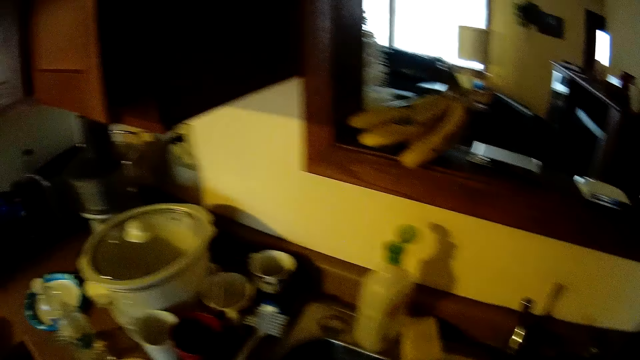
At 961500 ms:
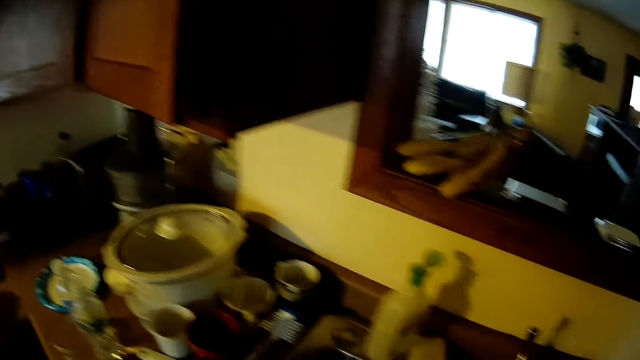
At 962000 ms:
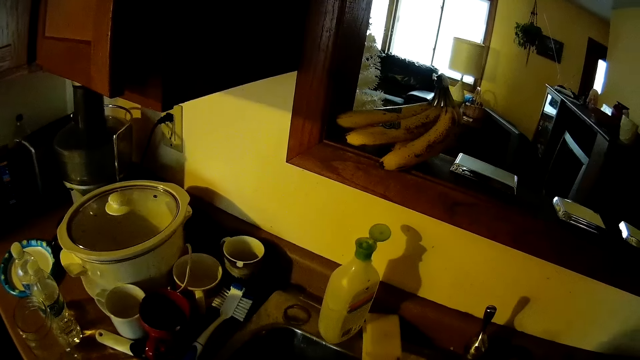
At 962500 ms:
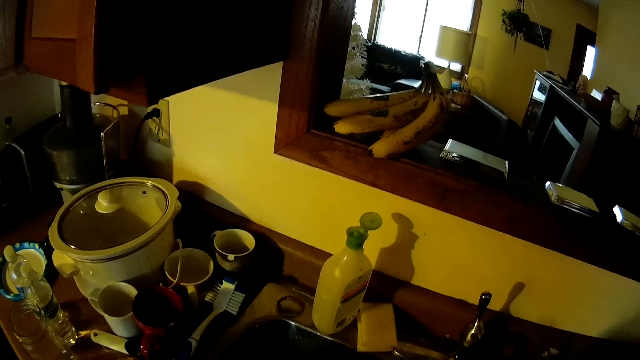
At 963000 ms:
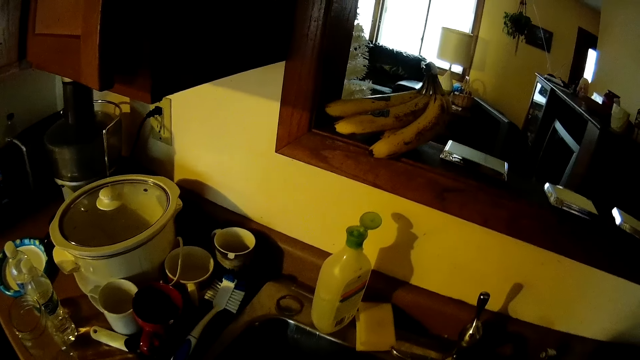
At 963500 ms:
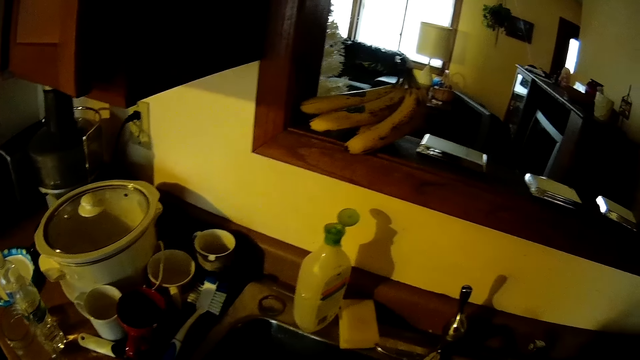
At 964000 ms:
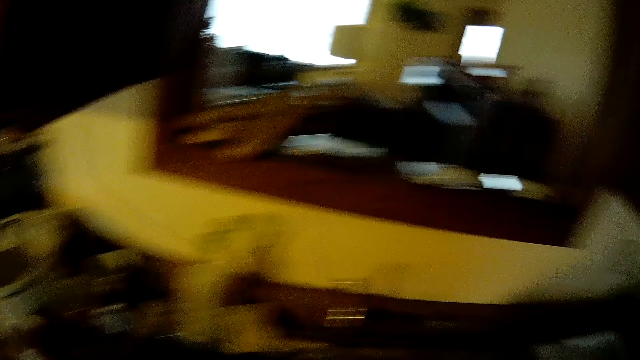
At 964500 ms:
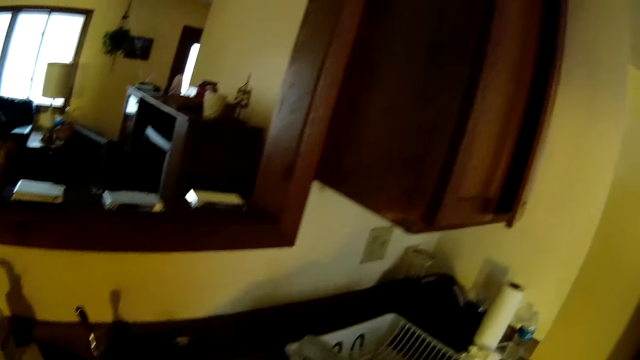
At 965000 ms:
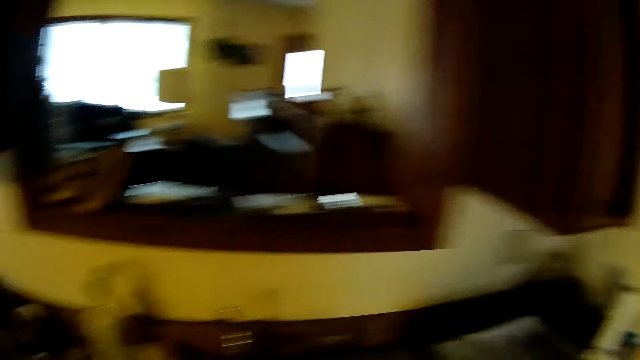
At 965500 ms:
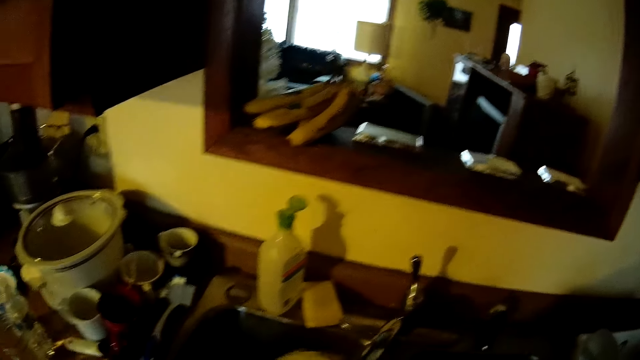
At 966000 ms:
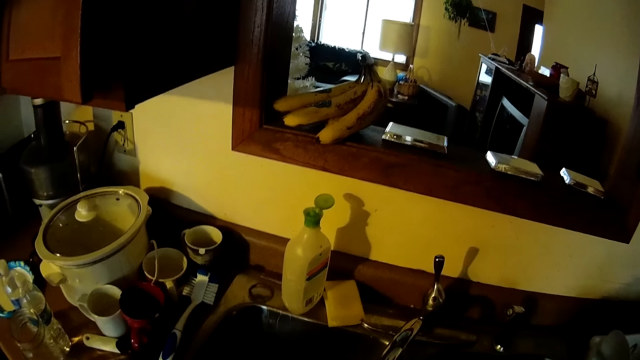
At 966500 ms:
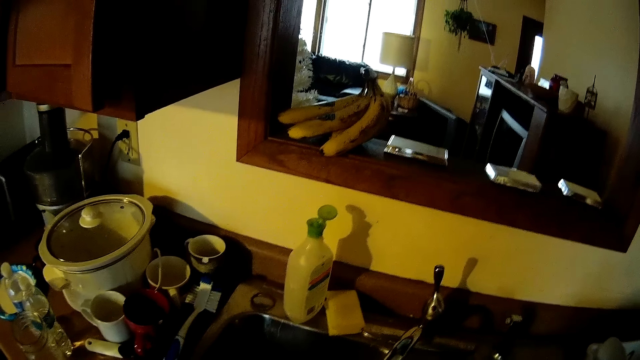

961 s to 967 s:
The camera wearer looks around the kitchen.

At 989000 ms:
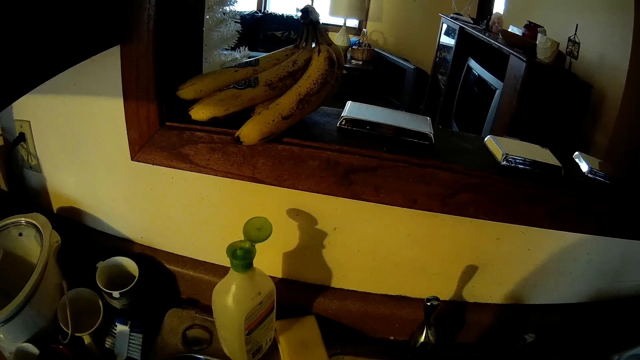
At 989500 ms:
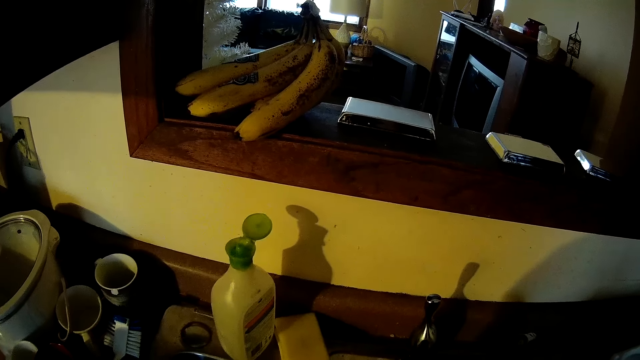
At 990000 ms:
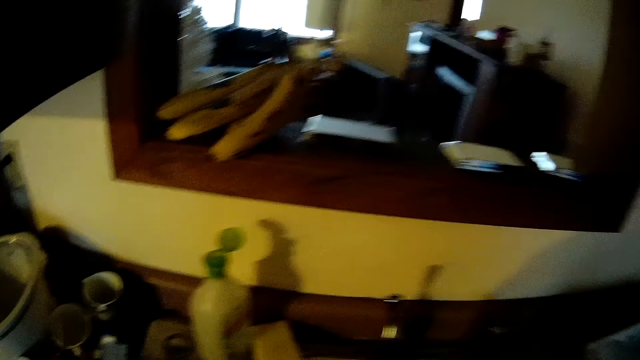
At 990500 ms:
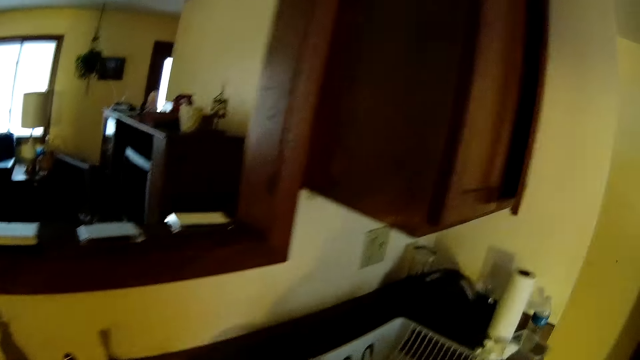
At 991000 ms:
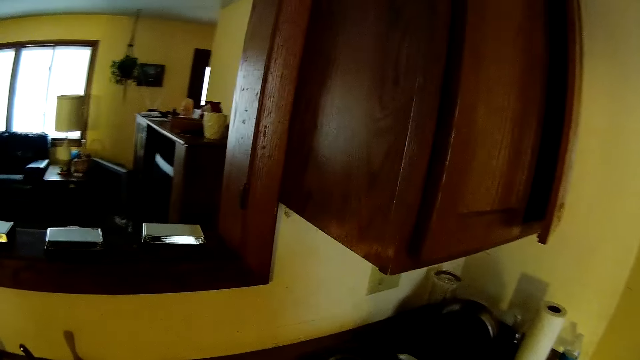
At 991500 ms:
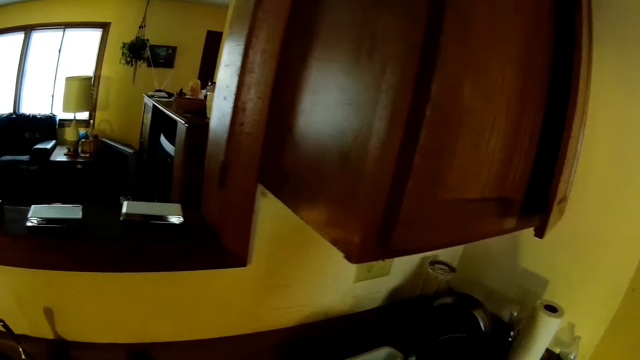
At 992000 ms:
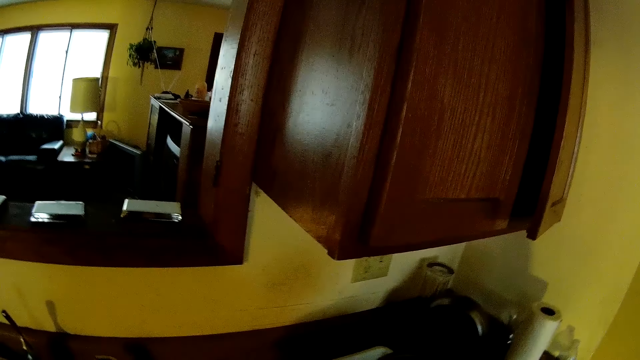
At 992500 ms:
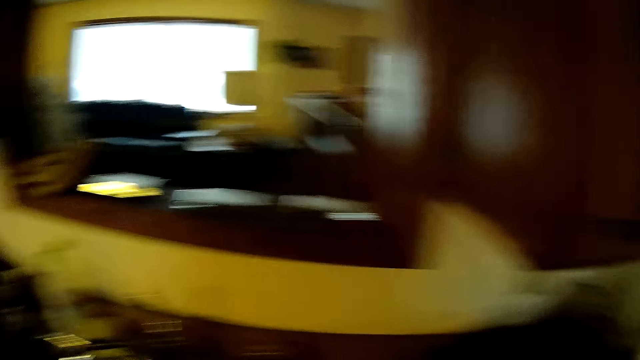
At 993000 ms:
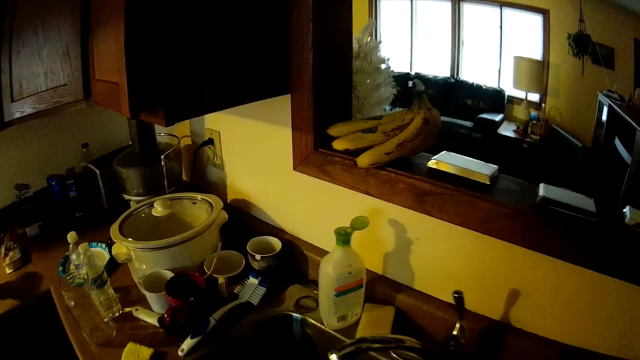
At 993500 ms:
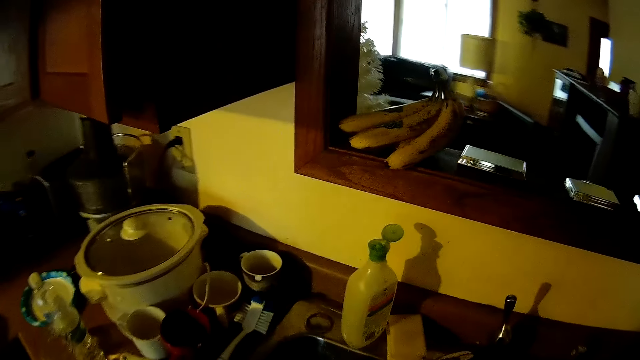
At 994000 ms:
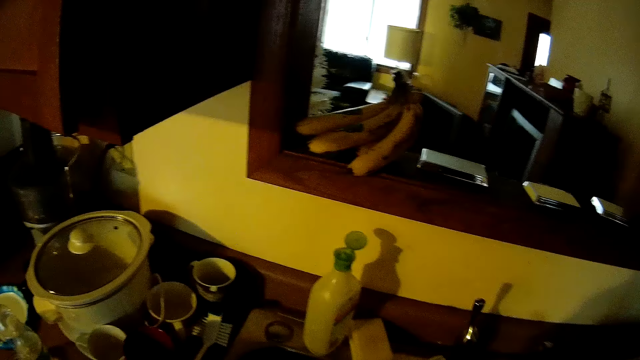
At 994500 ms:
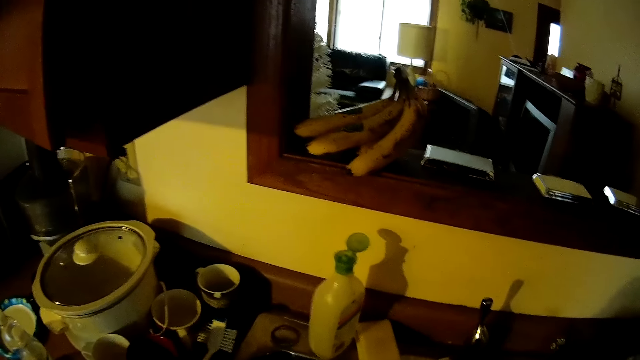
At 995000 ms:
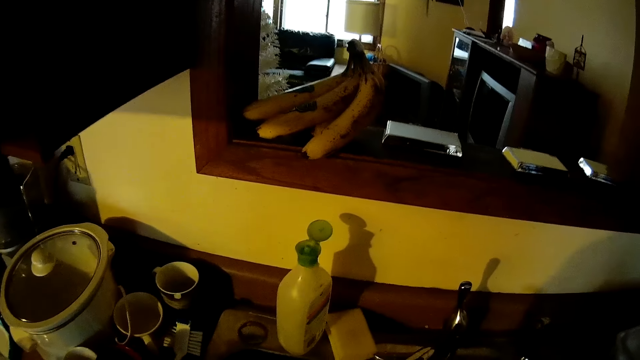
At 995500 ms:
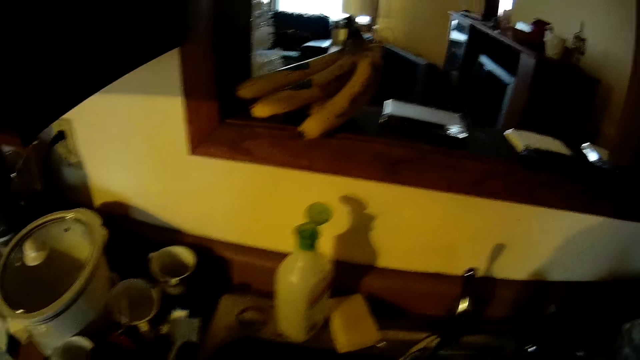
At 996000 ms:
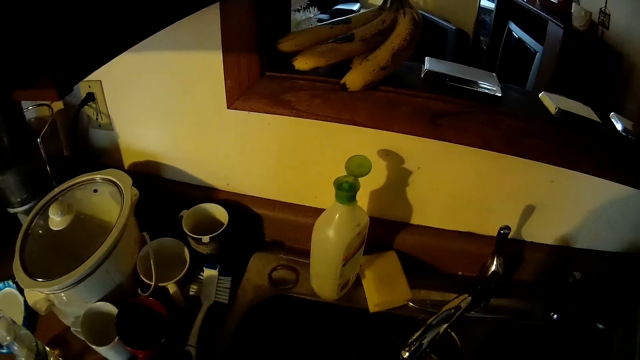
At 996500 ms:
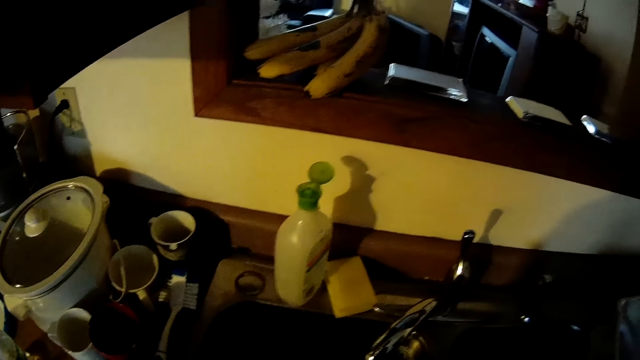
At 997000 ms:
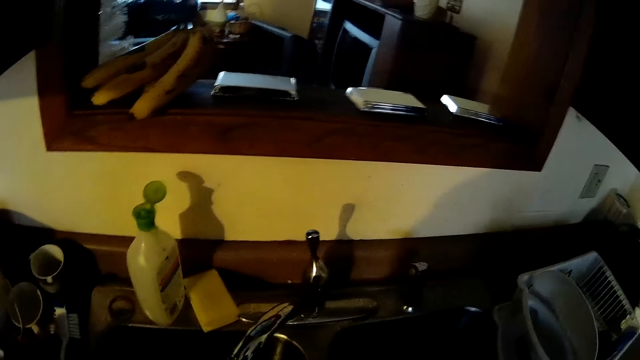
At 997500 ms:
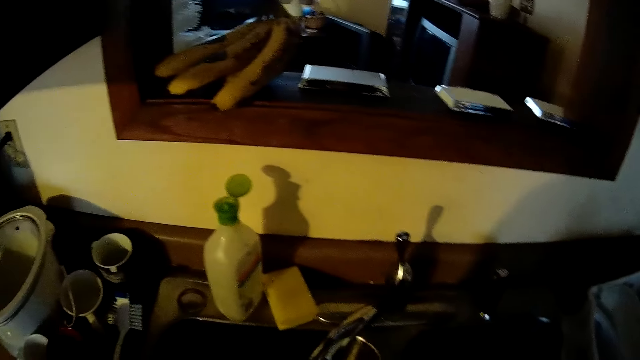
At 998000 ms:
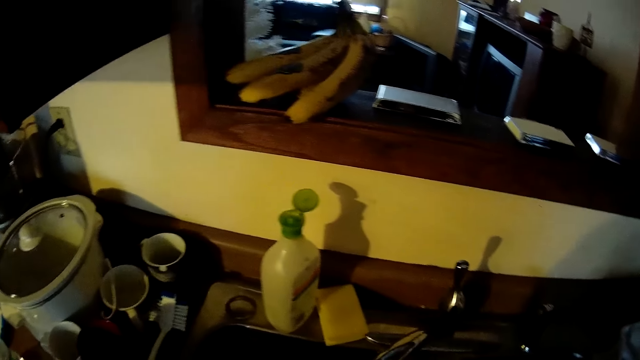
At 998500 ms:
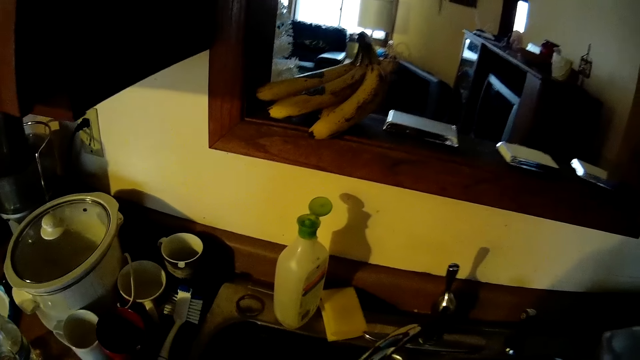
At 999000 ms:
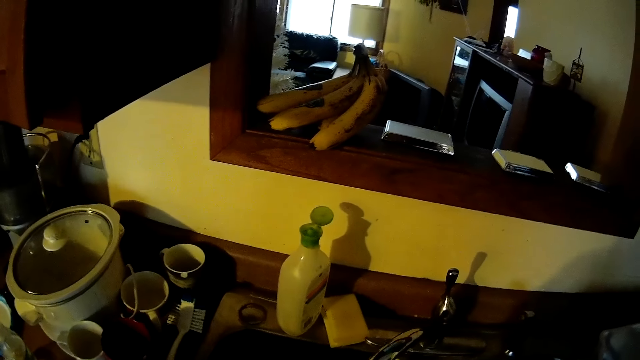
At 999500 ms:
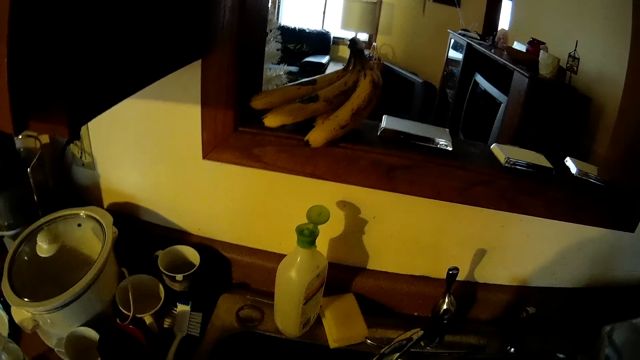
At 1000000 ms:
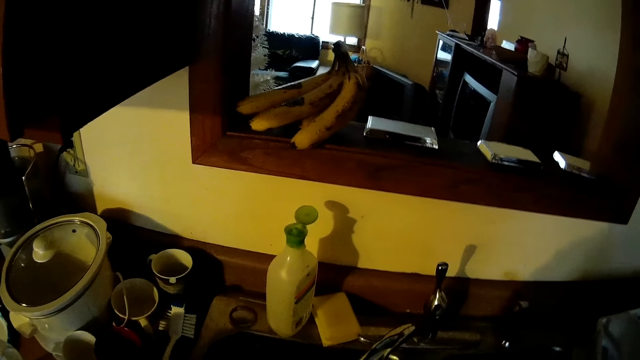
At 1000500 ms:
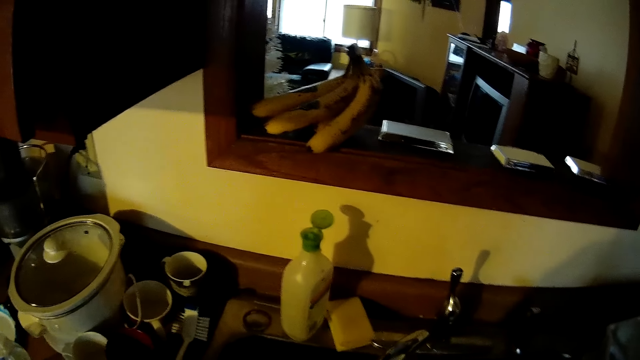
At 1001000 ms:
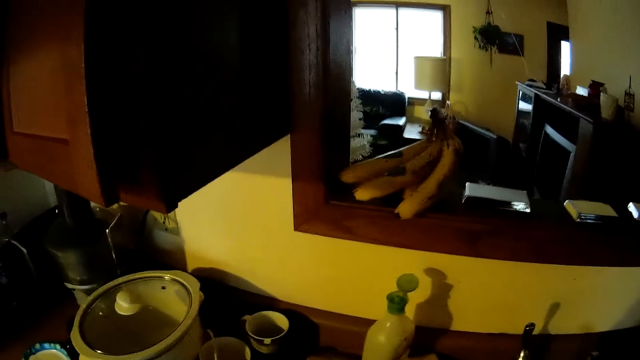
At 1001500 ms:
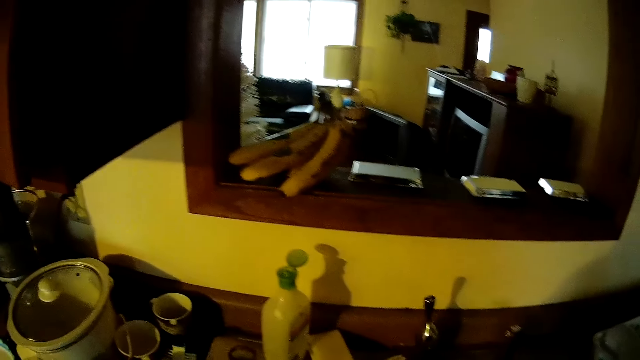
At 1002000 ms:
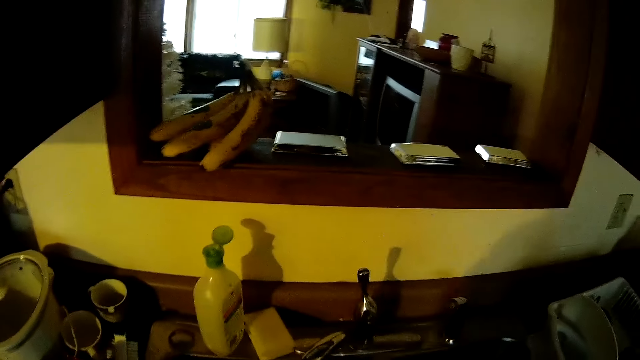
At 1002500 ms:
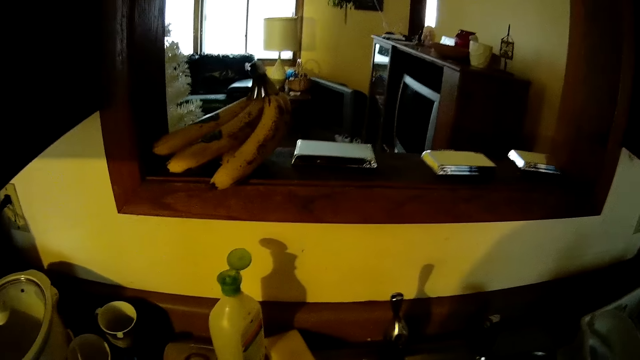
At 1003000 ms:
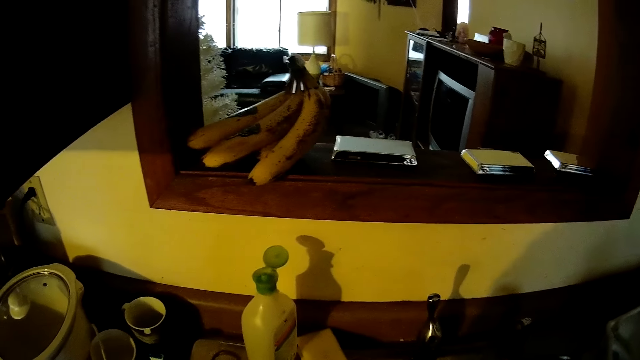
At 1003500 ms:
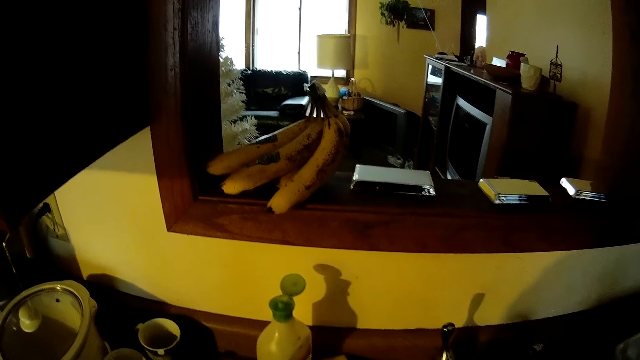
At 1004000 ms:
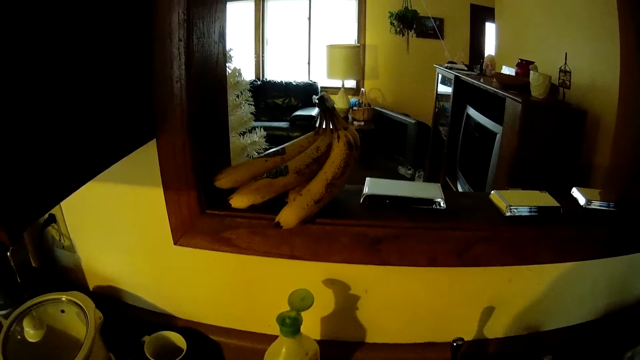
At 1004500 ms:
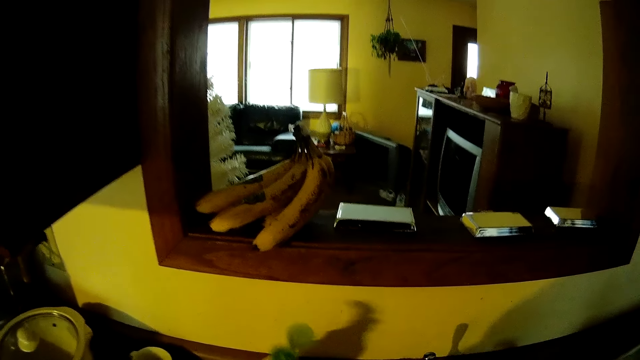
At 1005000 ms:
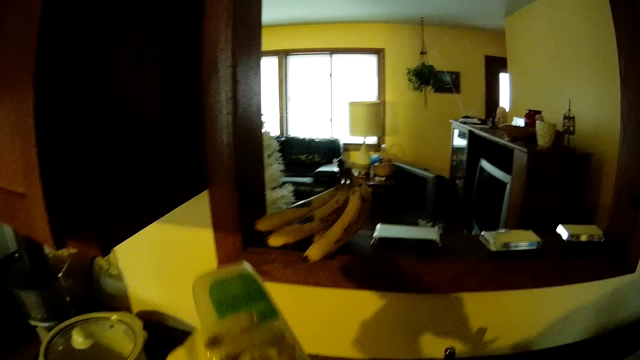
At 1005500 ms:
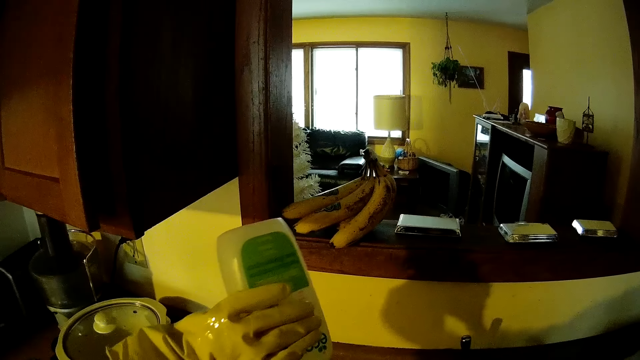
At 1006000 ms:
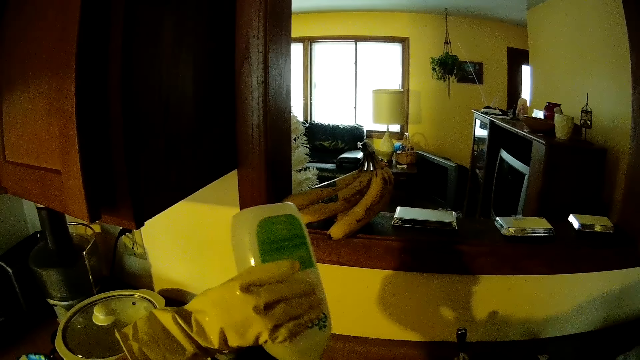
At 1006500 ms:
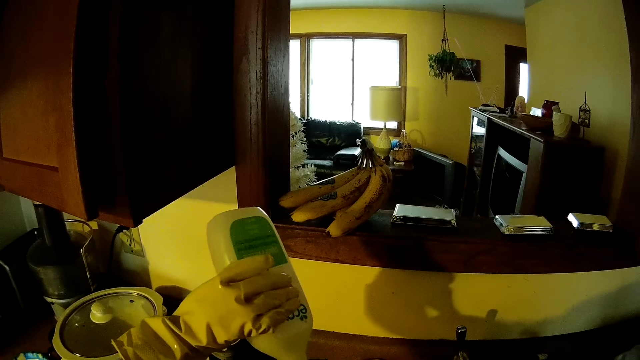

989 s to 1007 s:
The camera wearer drops the dish in a basket on the counter. He walks away from the sink and walks around the kitchen. He washes a dish in the sink. He stands beside the sink. He picks up the bottle of soap from the sink with his left hand. He pours the soap on the dish.
